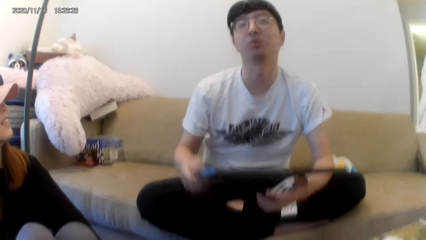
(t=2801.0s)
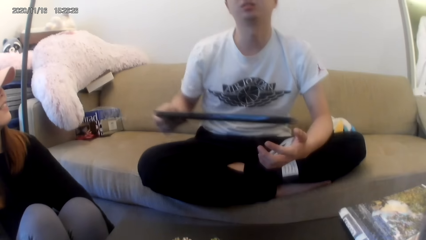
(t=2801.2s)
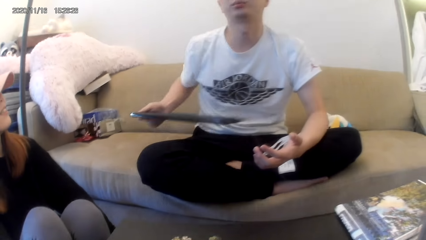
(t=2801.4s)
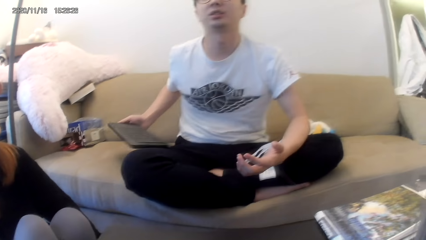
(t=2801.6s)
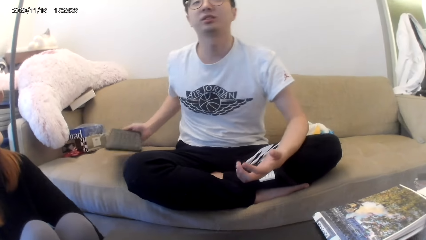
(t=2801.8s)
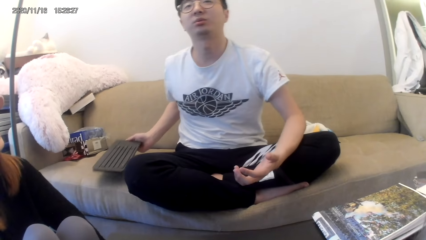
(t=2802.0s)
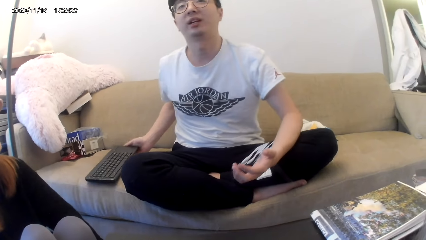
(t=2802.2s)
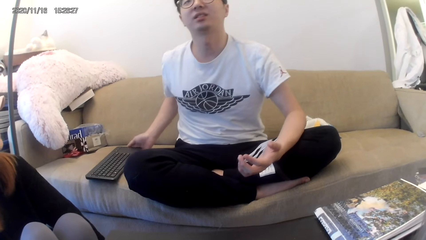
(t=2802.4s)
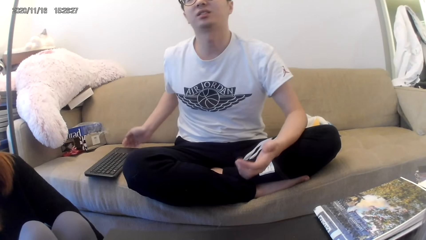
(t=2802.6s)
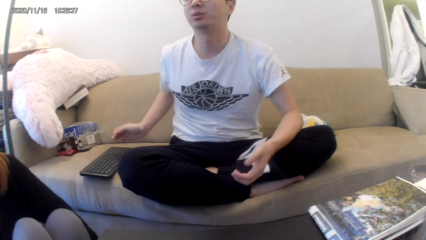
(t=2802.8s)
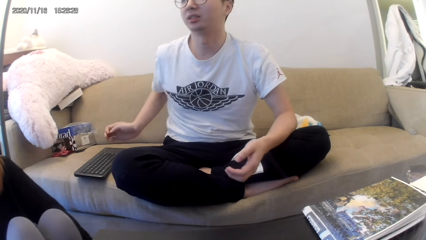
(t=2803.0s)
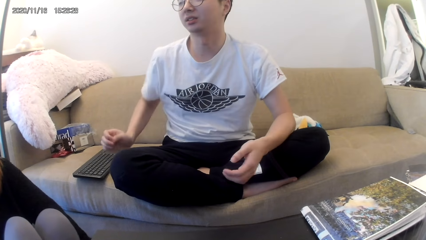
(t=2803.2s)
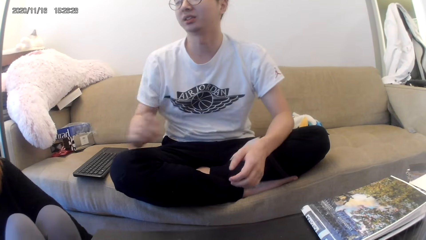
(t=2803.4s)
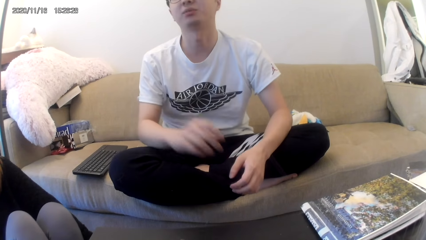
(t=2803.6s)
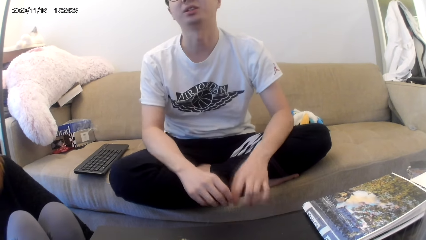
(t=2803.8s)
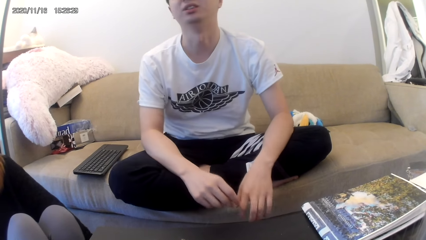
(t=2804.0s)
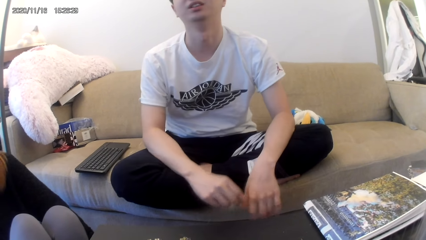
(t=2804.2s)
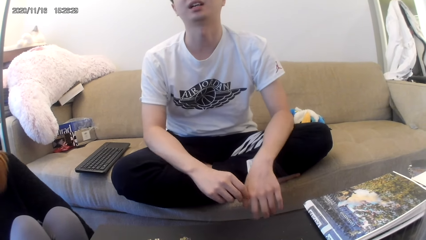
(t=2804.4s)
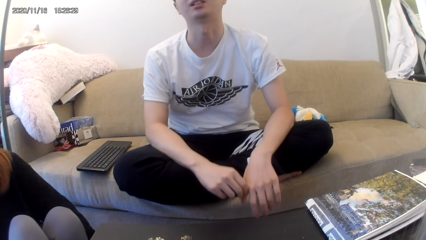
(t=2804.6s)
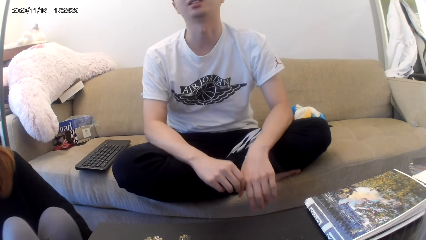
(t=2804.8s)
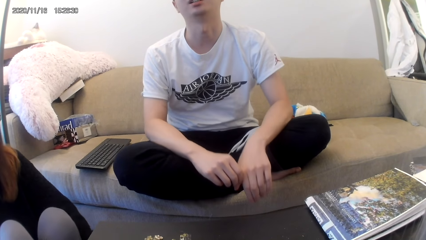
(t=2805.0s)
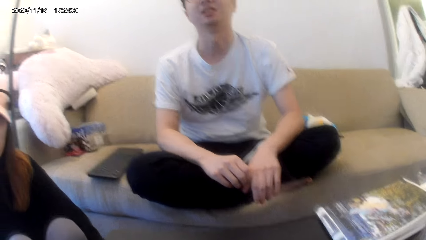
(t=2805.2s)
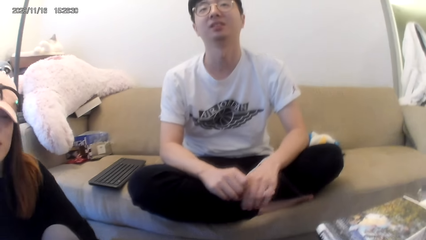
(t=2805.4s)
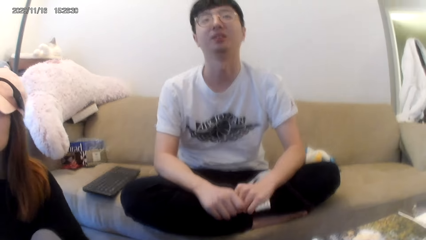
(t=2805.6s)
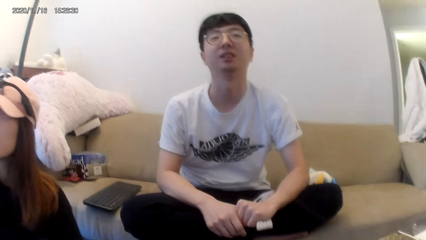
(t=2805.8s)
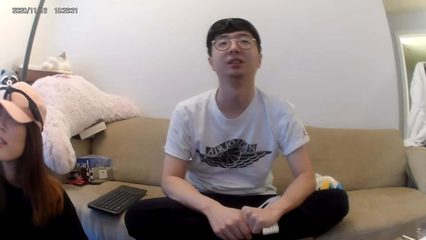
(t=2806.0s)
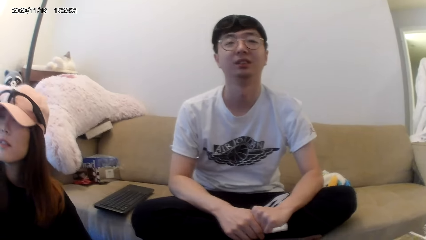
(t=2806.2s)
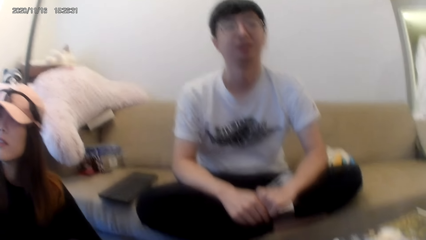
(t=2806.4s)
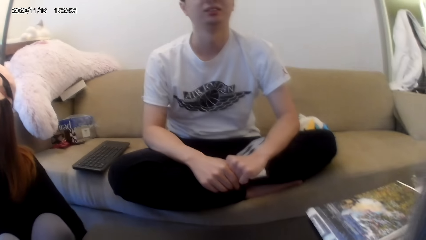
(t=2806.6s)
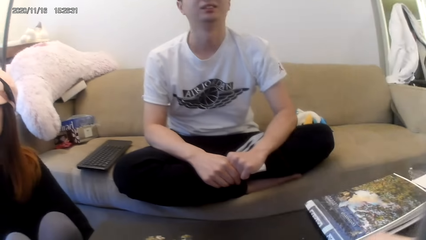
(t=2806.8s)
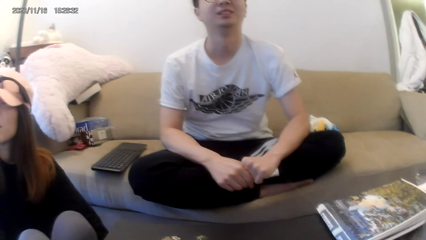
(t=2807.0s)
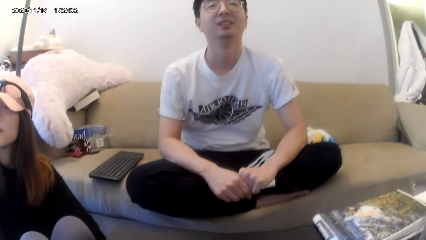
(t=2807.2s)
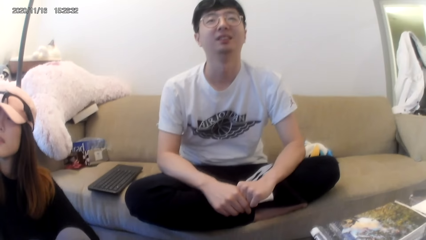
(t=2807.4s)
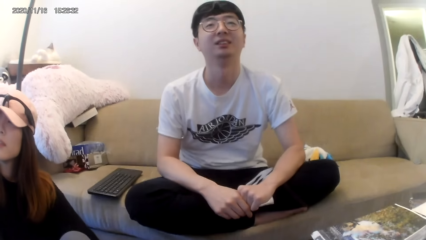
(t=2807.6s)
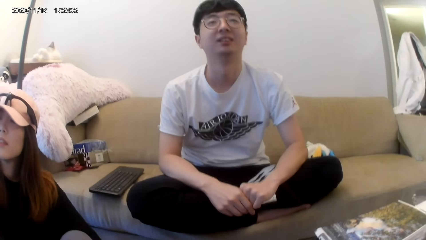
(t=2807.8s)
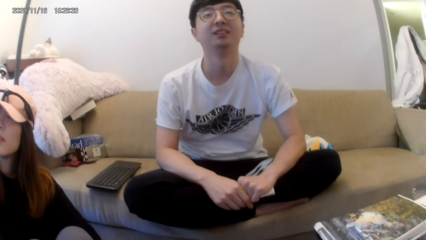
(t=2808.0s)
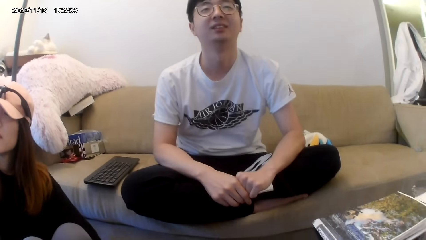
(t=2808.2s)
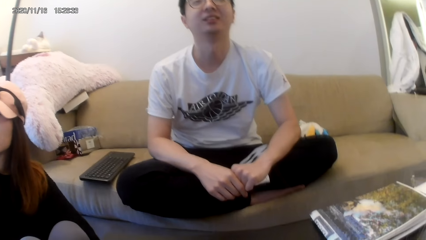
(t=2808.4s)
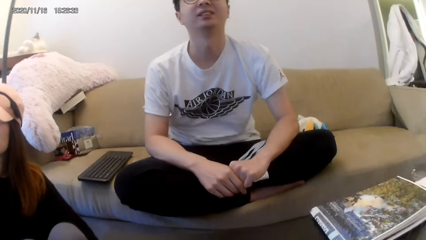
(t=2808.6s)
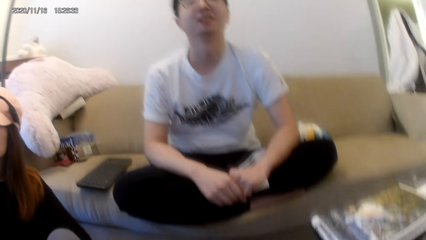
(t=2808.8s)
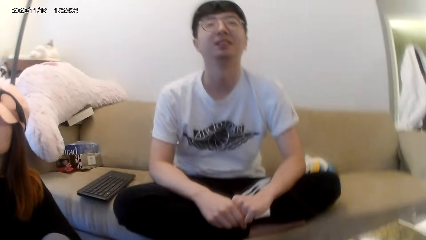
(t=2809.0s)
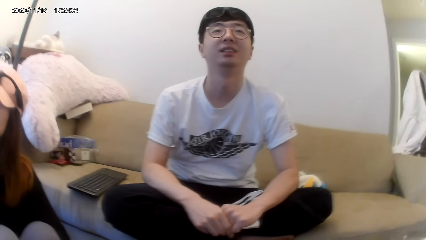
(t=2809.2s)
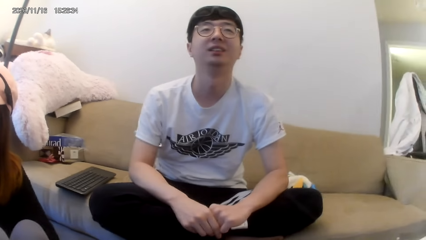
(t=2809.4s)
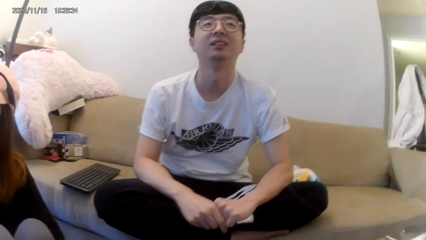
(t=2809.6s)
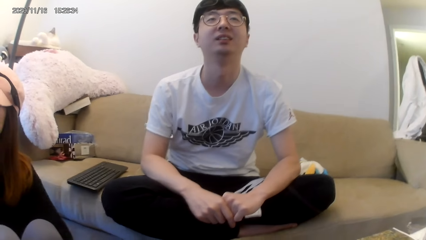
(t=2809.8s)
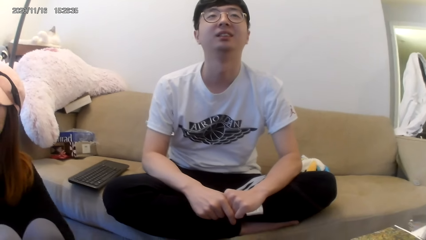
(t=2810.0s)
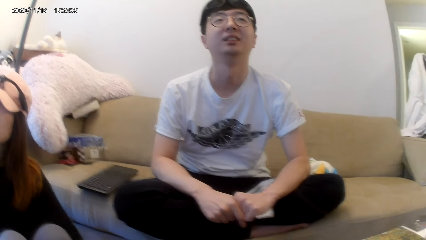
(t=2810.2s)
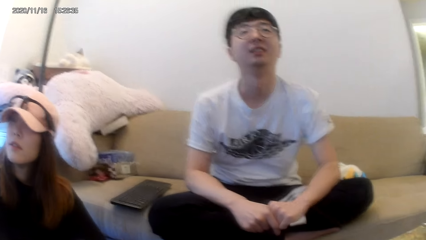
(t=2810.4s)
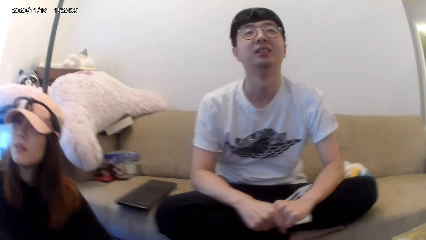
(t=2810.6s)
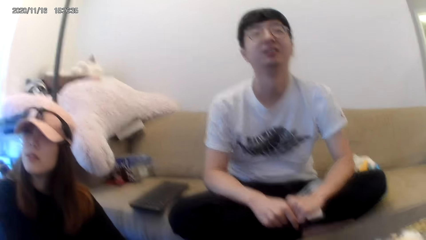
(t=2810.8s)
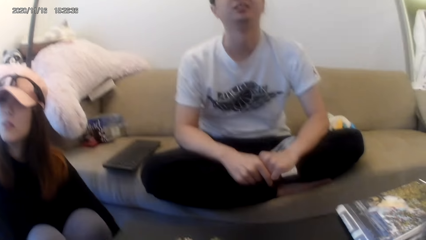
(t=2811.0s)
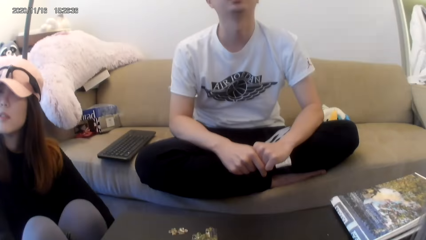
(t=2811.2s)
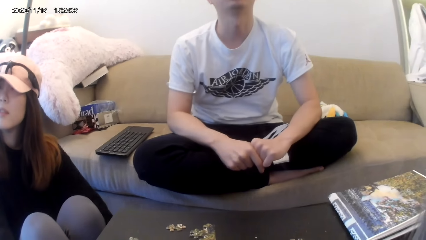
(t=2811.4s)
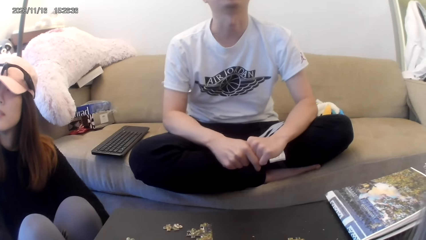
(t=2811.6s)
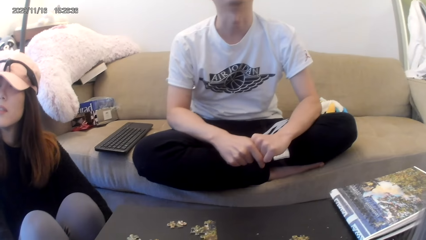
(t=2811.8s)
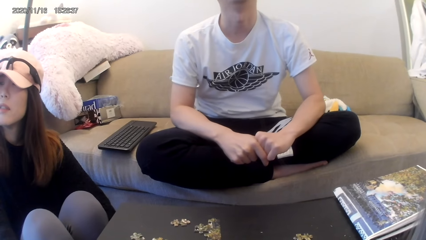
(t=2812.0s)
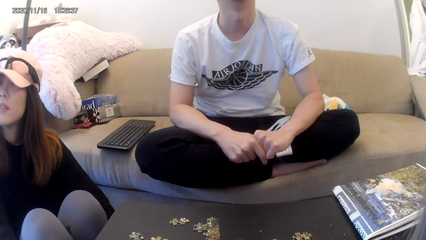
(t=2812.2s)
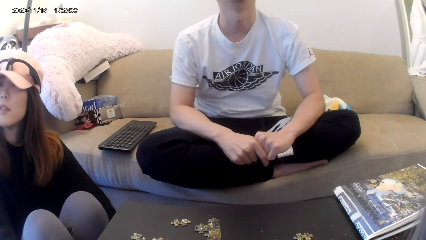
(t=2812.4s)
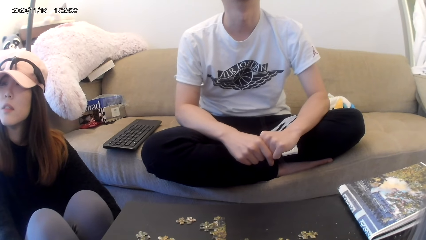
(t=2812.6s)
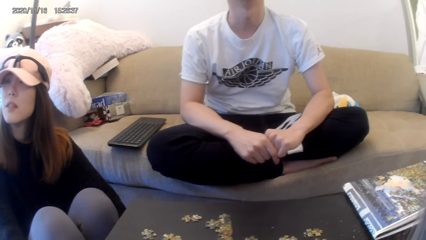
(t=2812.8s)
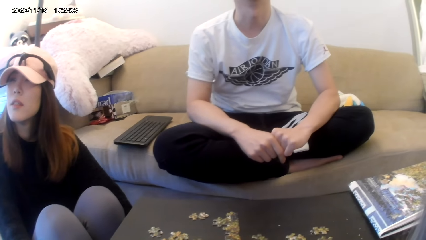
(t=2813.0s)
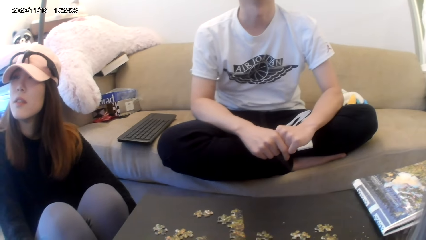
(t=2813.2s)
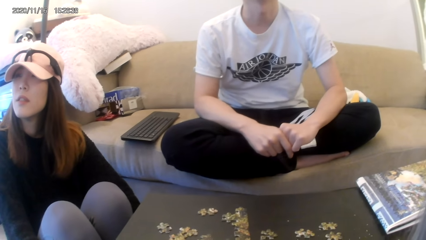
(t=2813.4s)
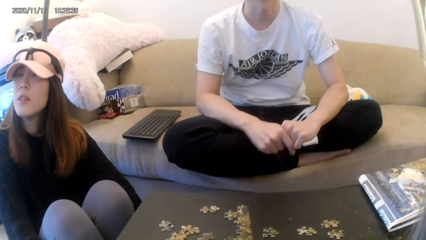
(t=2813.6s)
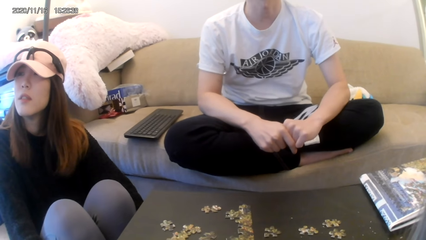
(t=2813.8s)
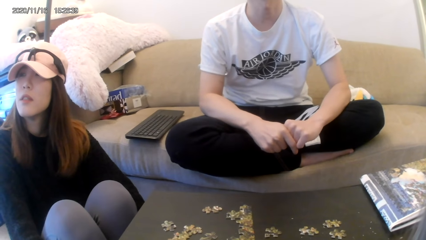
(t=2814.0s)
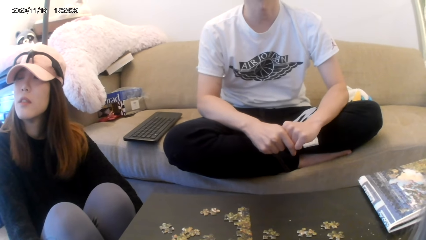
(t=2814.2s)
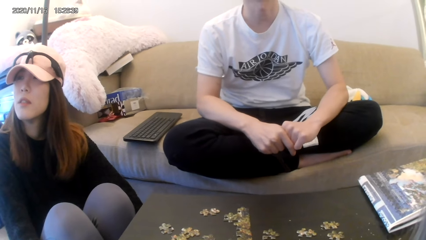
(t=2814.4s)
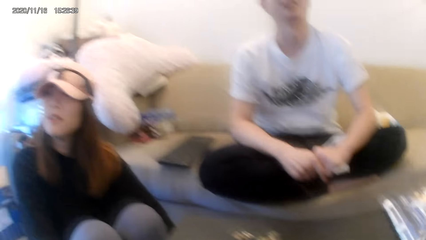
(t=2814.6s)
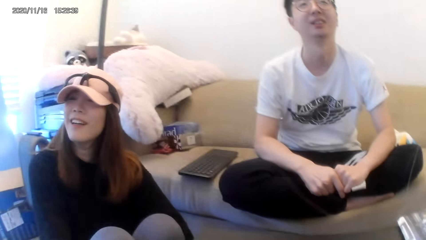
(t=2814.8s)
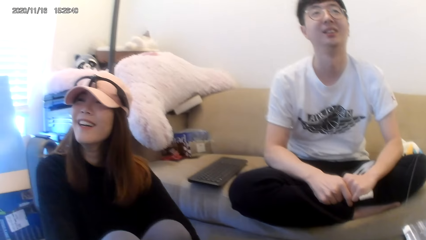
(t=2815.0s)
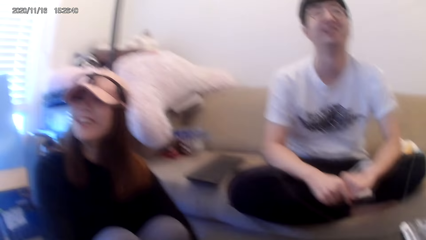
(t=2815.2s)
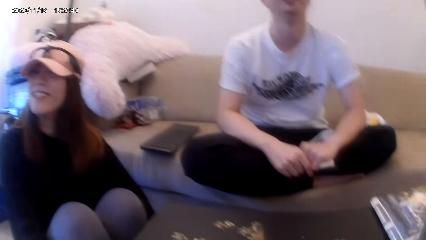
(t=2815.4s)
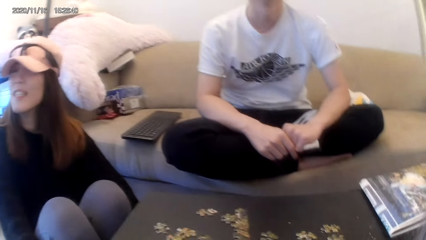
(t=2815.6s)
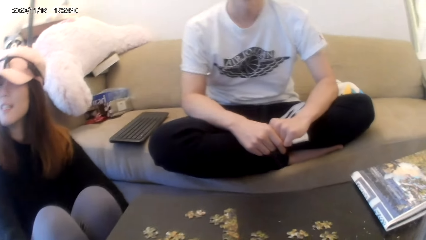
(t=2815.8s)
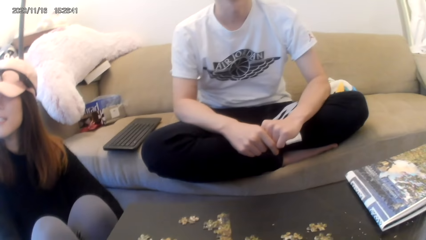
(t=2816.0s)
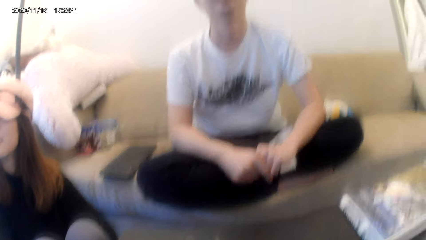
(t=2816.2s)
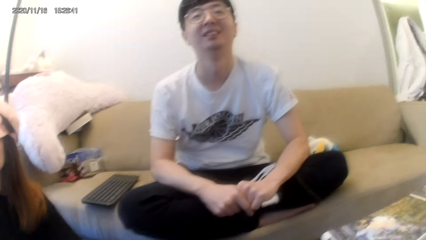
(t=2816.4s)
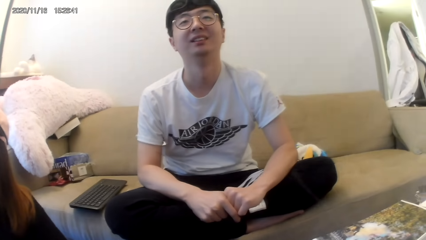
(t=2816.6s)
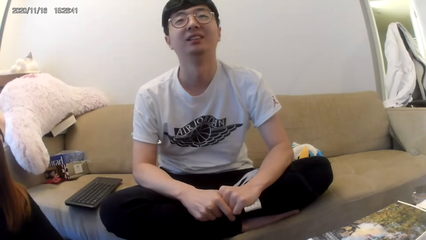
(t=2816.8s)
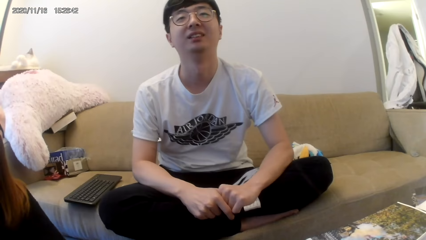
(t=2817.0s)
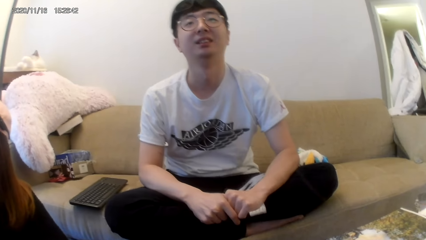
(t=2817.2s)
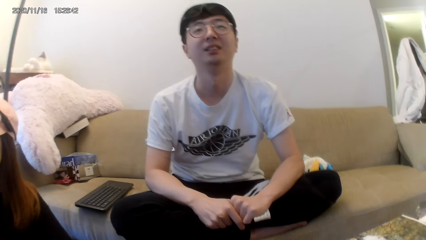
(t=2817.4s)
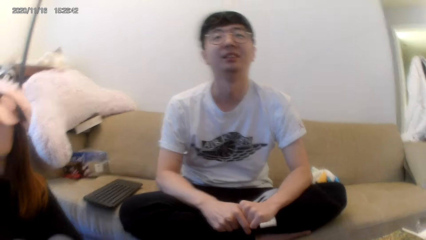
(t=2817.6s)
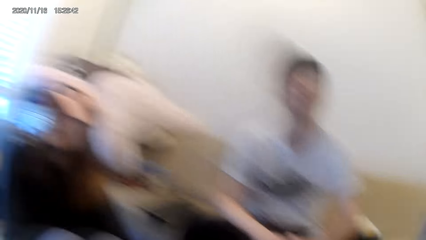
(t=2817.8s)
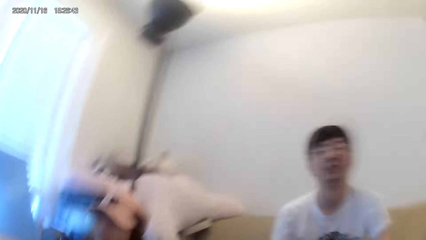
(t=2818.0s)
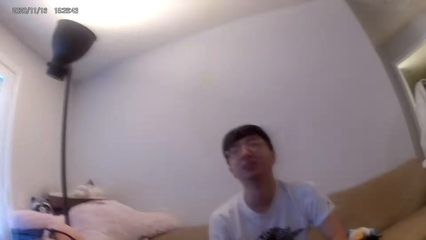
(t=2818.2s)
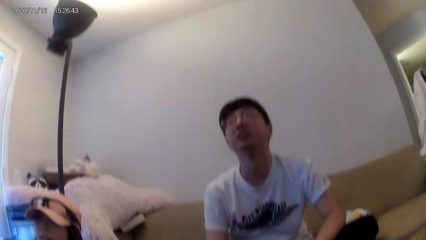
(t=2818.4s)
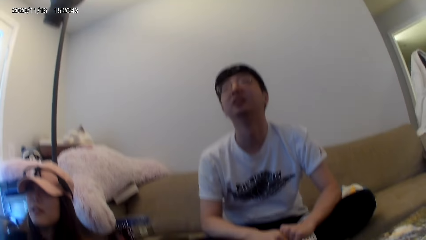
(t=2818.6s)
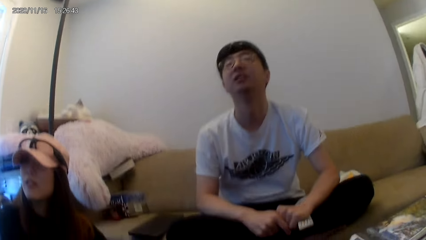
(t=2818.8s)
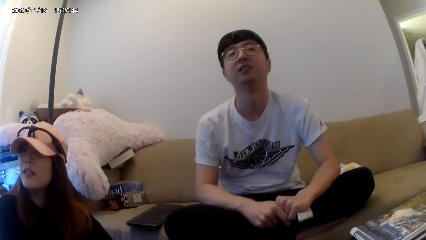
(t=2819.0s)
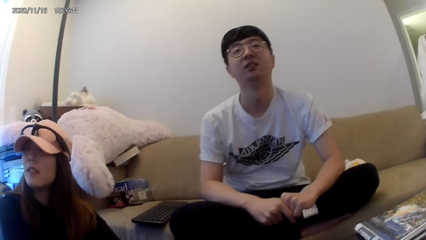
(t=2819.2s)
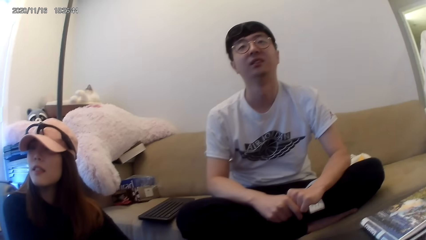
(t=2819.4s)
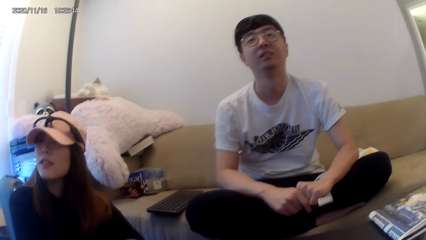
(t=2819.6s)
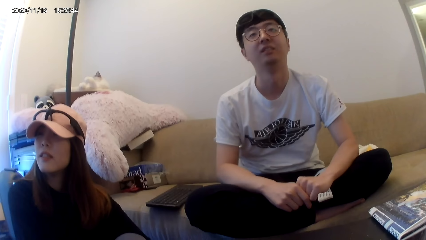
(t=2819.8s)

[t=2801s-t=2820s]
A man puts the keyboard on the couch. The camera wearer talks to another man and the first man.
